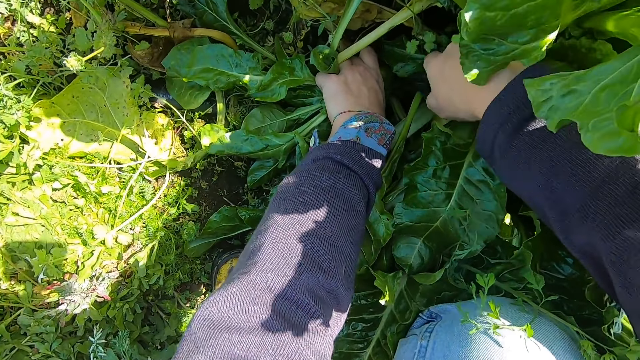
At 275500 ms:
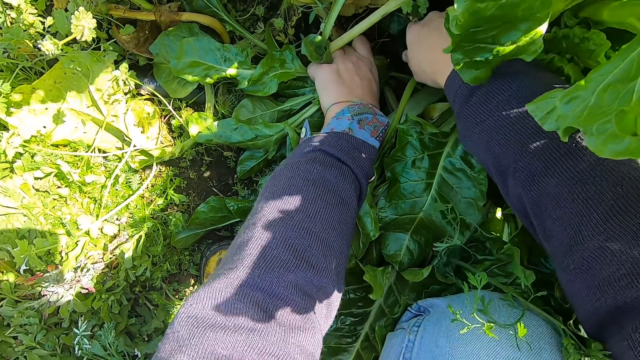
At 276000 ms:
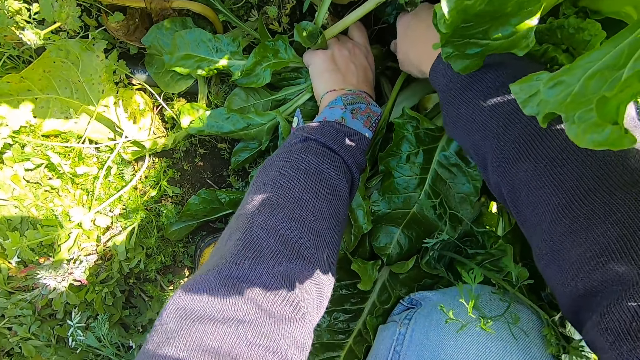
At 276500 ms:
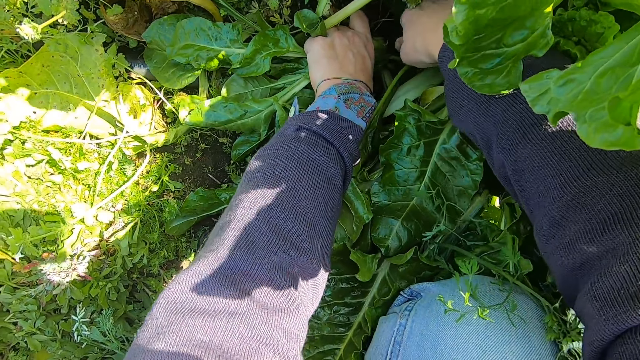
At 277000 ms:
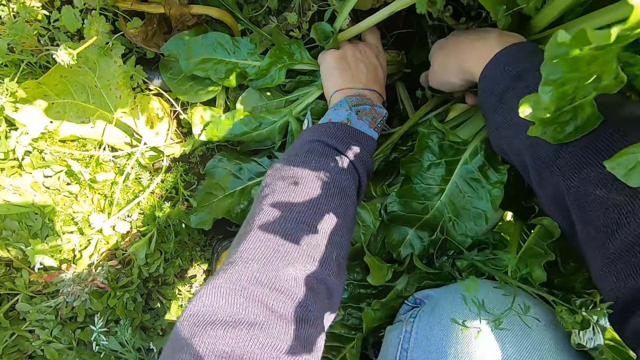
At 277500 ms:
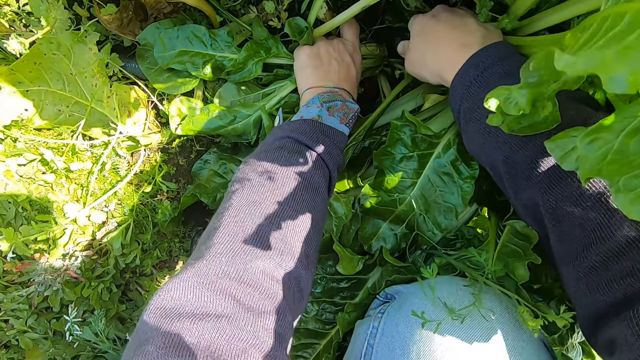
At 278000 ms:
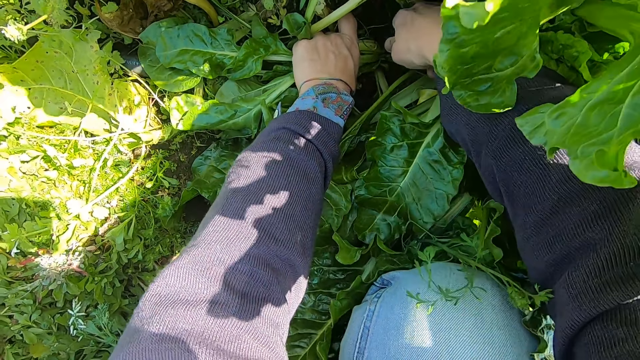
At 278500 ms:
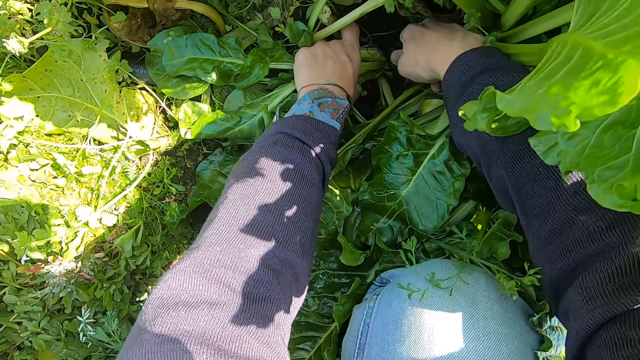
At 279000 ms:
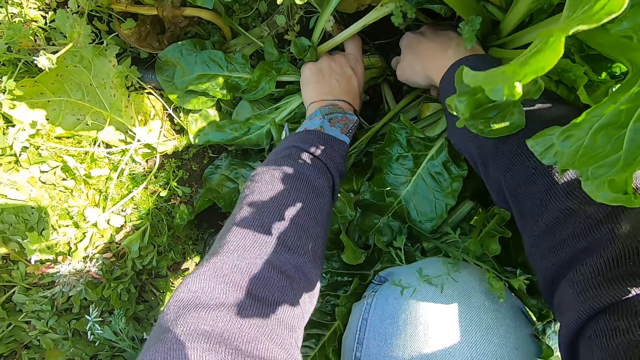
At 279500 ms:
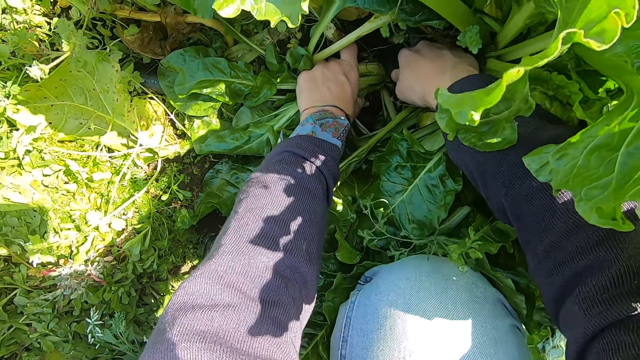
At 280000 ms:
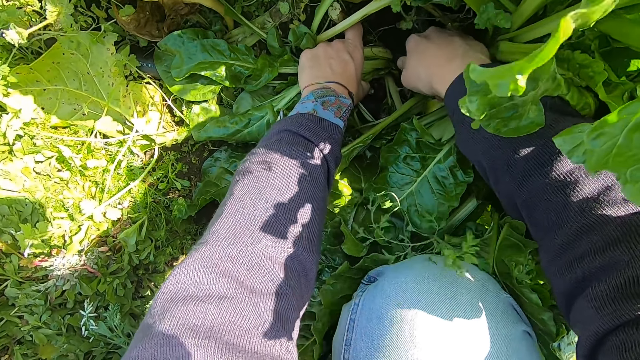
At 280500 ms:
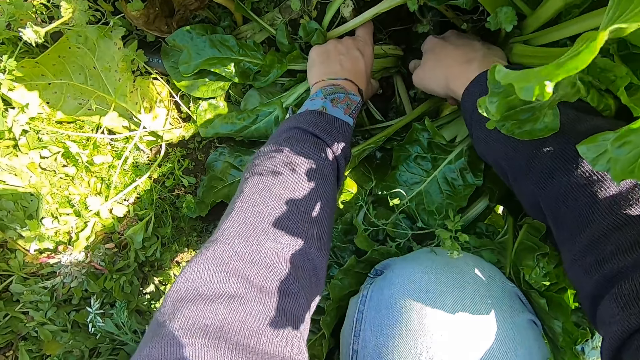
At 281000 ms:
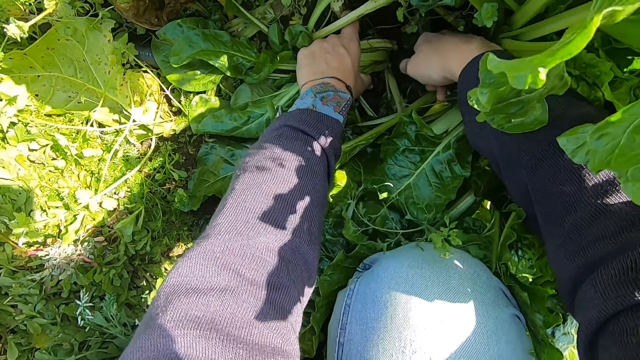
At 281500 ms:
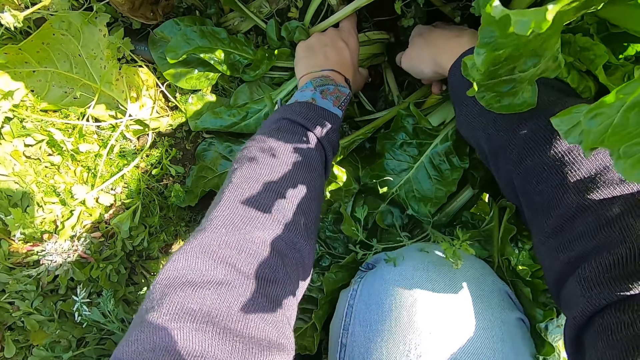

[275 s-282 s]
The camera wearer cuts the plant with the cutter knife.

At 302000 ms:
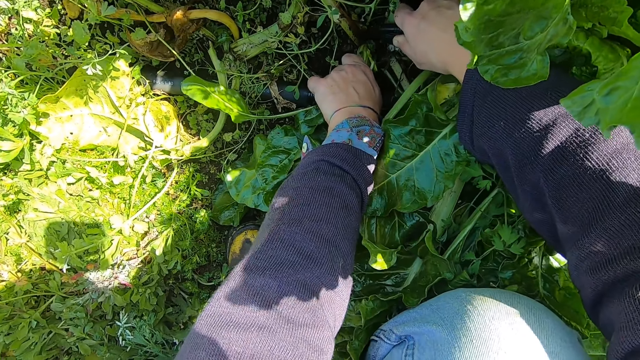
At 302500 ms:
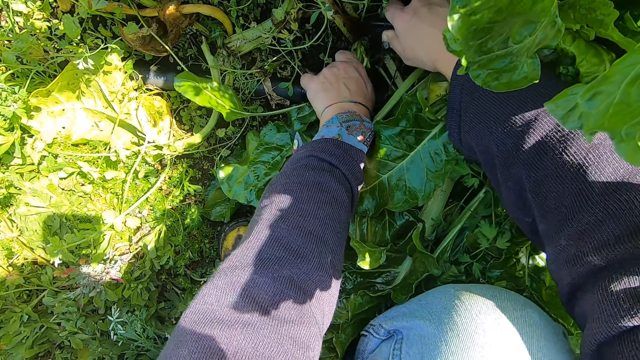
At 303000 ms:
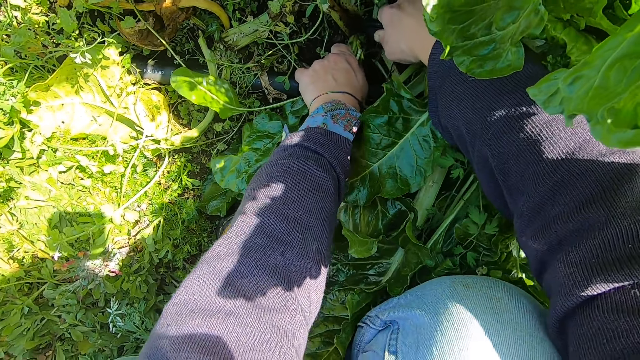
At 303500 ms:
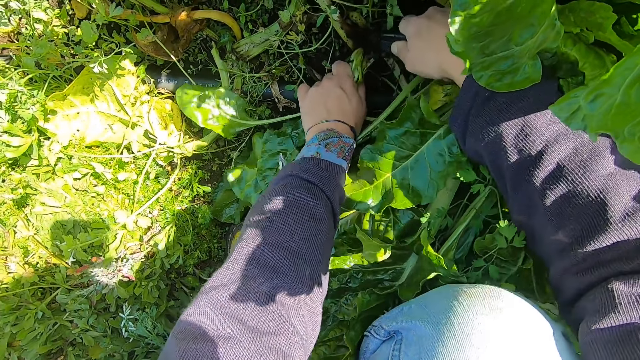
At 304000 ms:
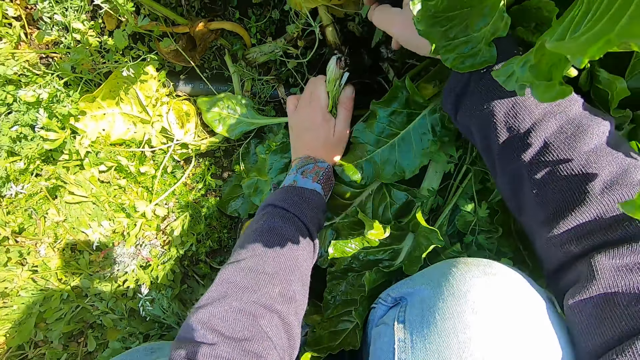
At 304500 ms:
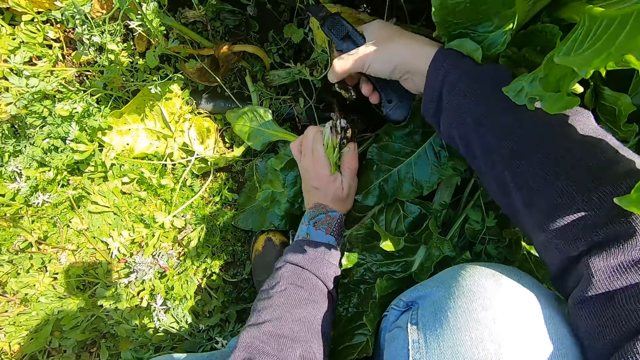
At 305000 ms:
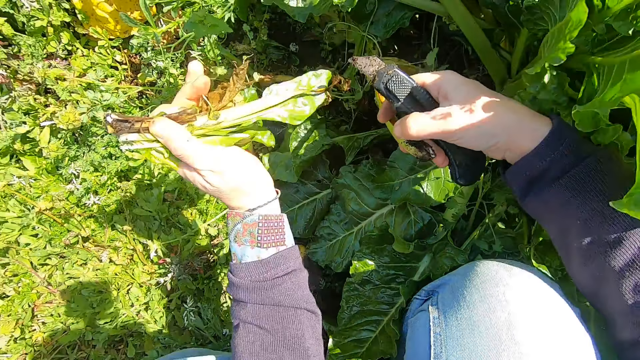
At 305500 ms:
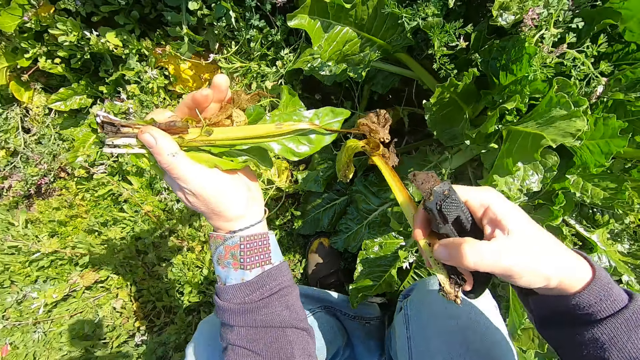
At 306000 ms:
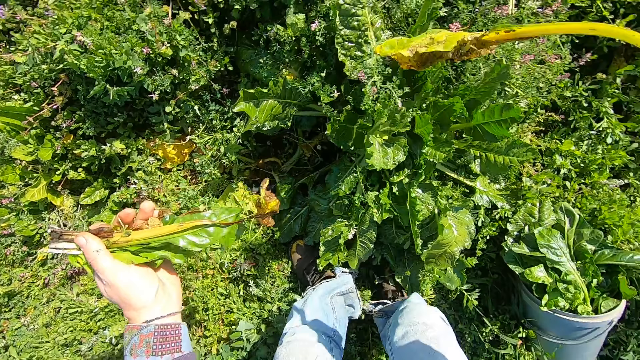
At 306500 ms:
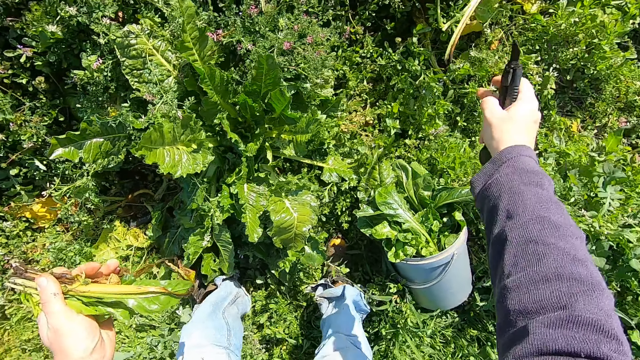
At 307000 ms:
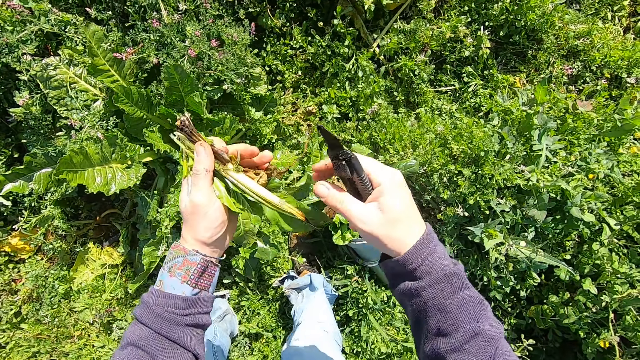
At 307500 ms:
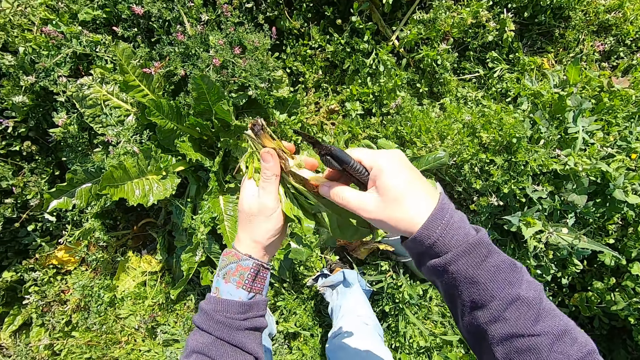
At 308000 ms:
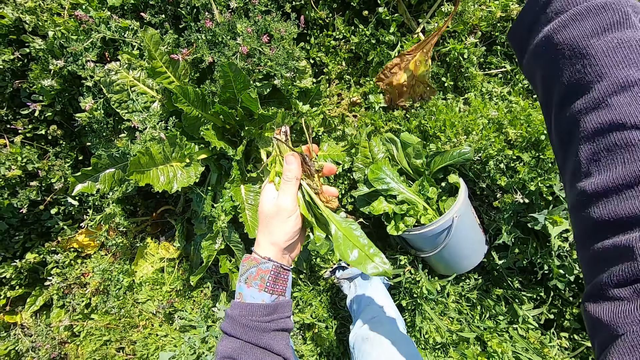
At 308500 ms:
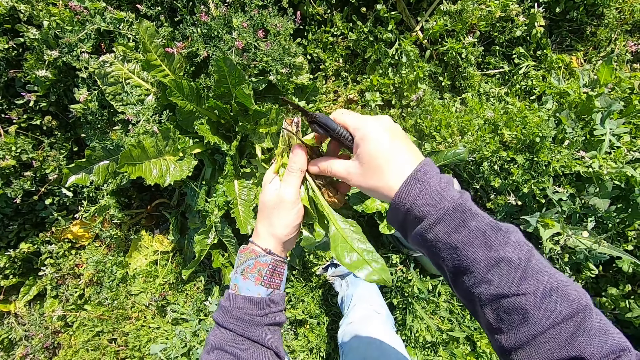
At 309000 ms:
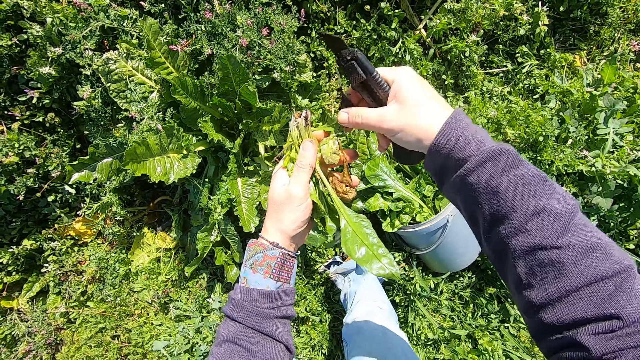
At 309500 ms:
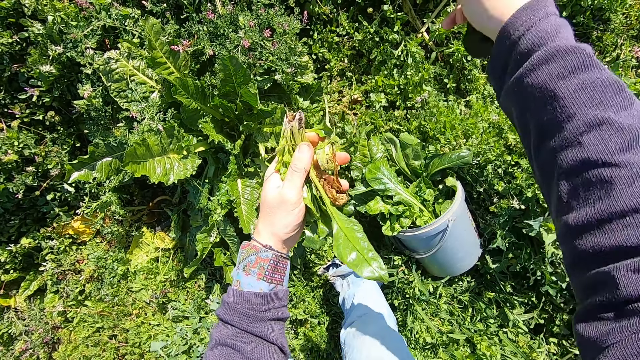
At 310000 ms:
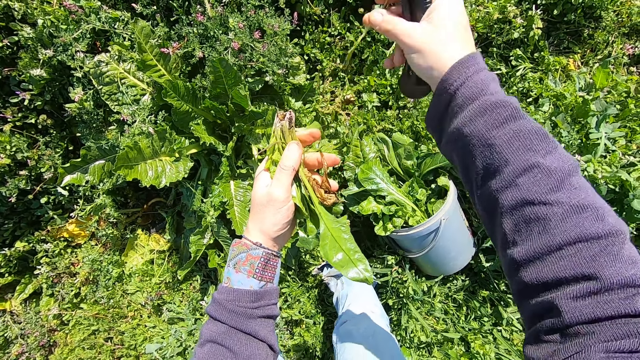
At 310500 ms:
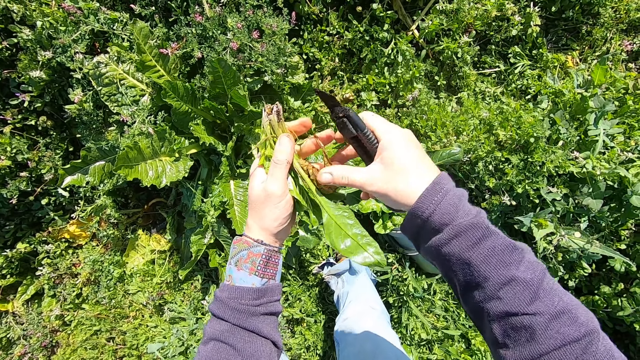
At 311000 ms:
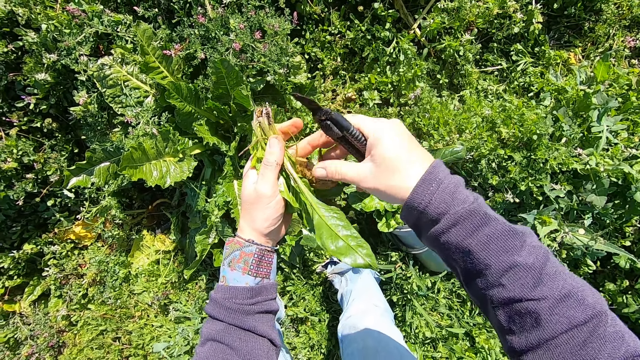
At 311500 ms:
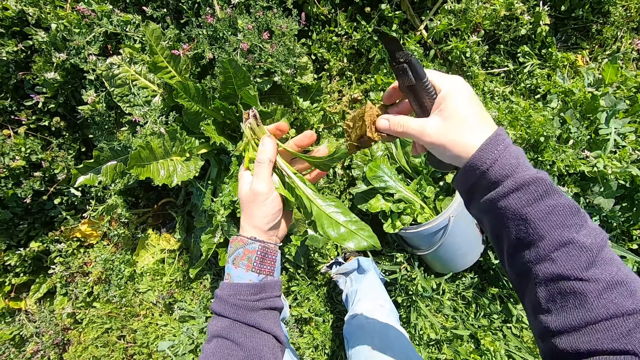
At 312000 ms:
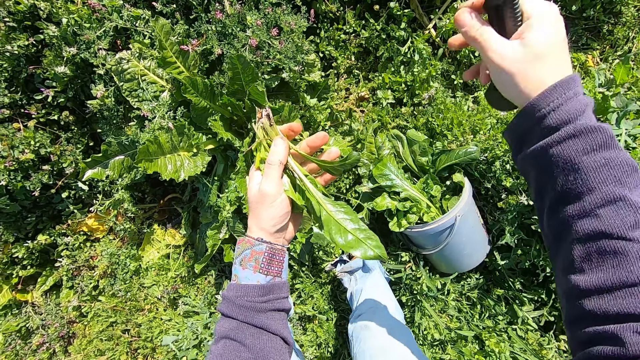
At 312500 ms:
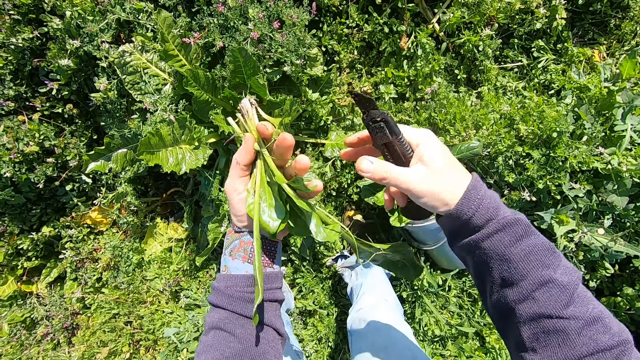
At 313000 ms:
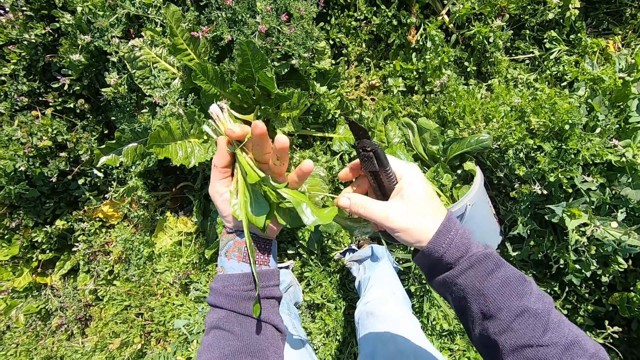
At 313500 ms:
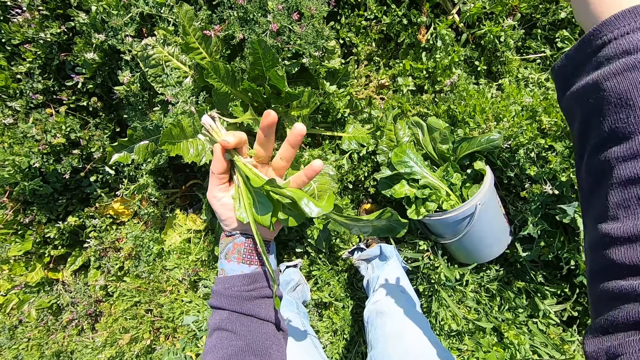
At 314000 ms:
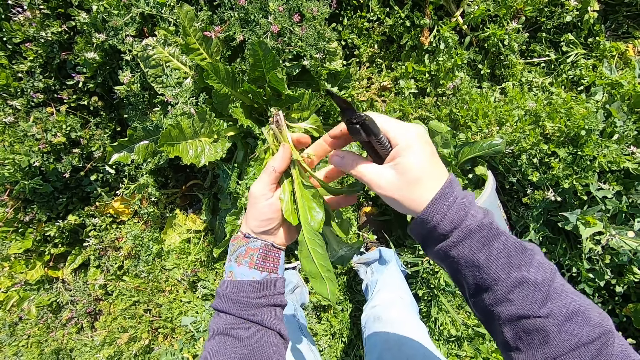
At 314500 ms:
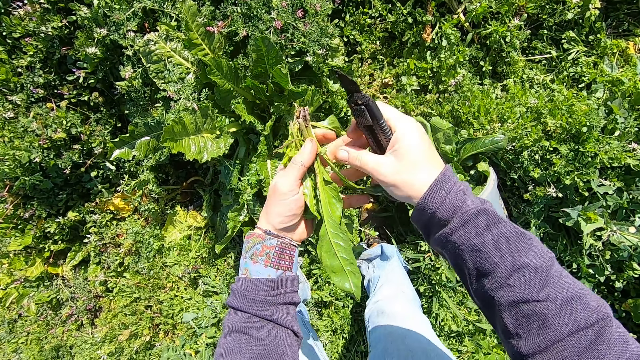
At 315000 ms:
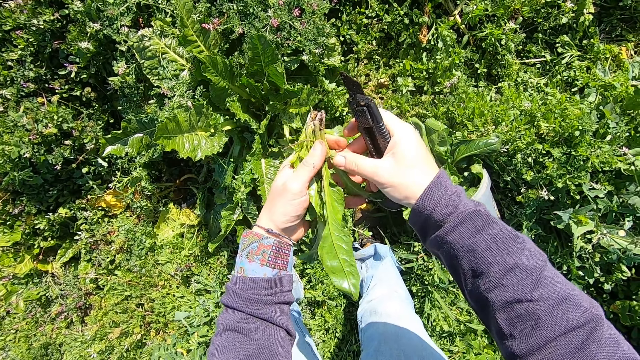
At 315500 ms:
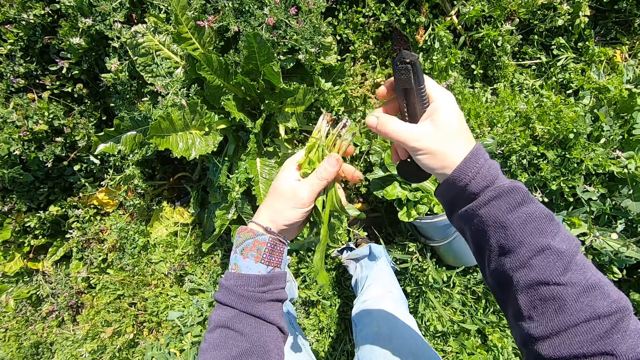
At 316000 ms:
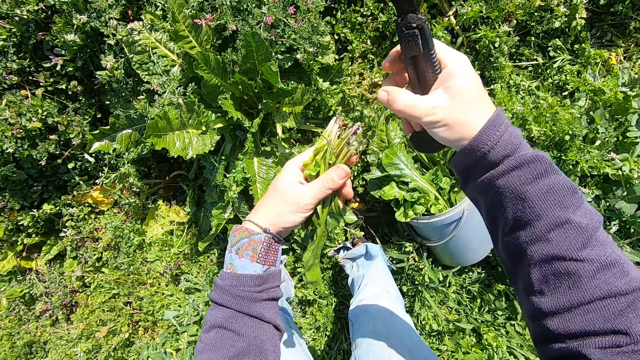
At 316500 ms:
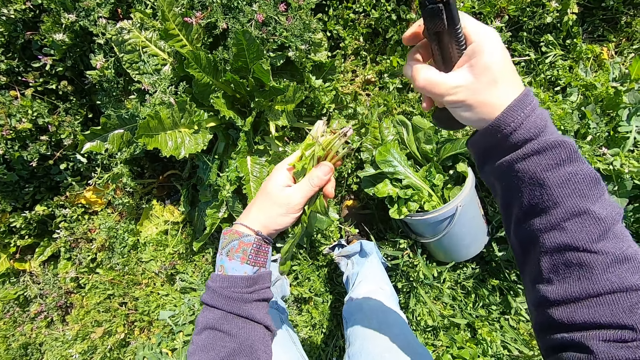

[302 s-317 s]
The camera wearer cuts the plant with the cutter knife. He lifts the spinach. He brings out the cut plant. He picks a dead plant with his right hand. He stands up. He moves one leg. He throws the dead plant in his right hand away in the garden. He picks a leaf from the cut plant with his right hand. He throws the leaf away in the garden. He picks a dead plant from the cut plant. He throws the dead plant away in the garden. He picks a leaf from the cut plant with his right hand. He throws the leaf away in the garden. He picks a leaf from the cut plant with his right hand. He throws the leaf away in the garden. He turns the spinach in his hand. He picks a part of the plant with his right hand. He throws the part away in the garden. He picks a part of the plant with his right hand. He throws the weed in the garden.
